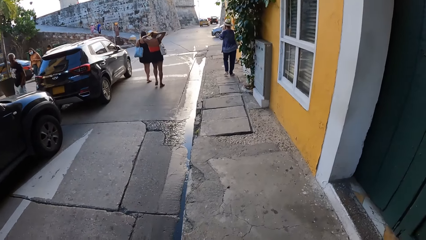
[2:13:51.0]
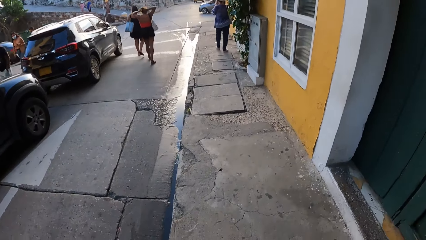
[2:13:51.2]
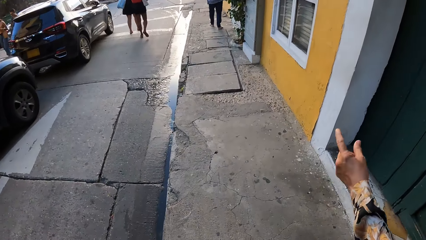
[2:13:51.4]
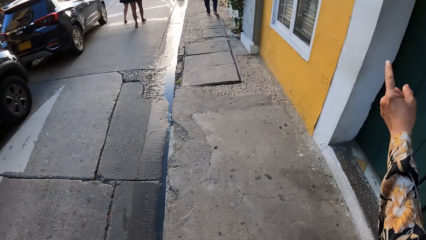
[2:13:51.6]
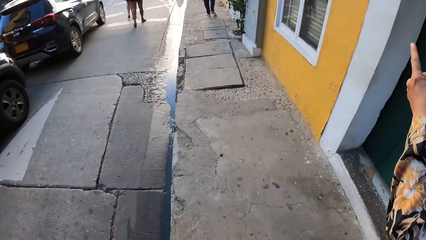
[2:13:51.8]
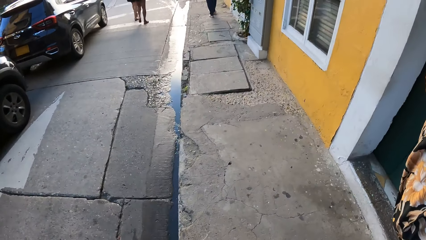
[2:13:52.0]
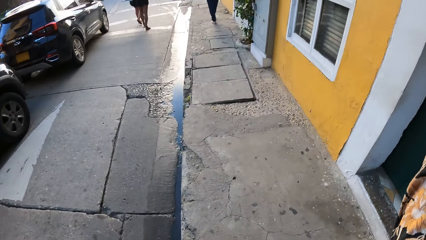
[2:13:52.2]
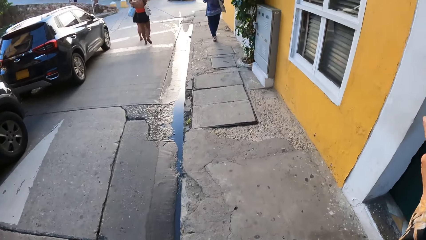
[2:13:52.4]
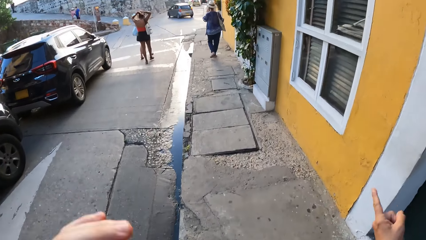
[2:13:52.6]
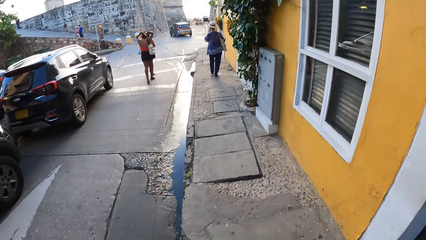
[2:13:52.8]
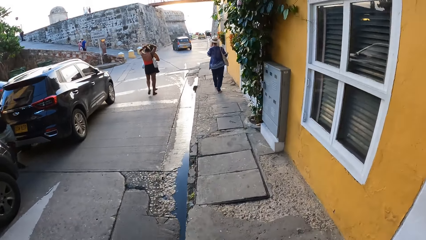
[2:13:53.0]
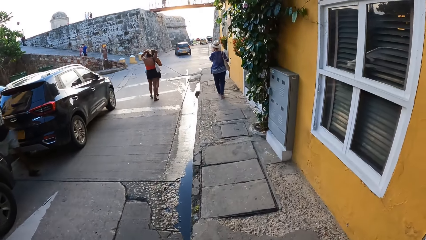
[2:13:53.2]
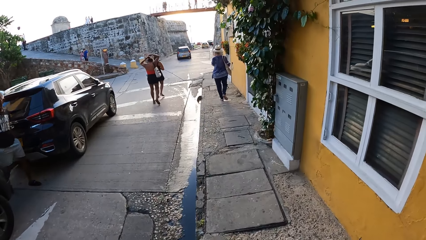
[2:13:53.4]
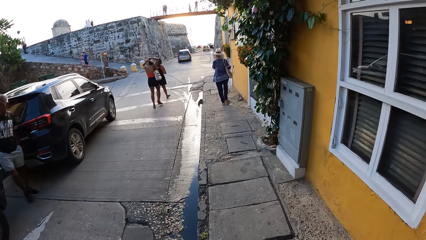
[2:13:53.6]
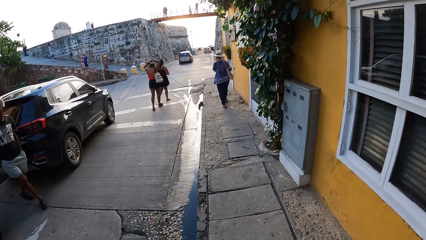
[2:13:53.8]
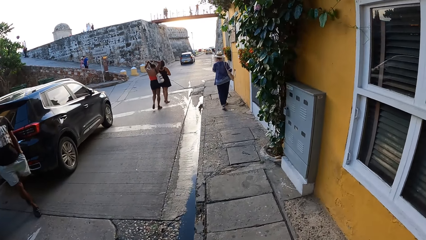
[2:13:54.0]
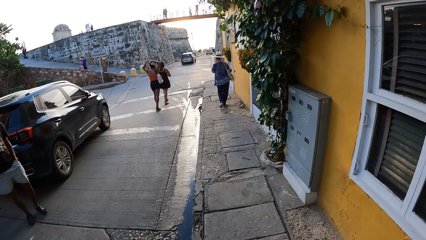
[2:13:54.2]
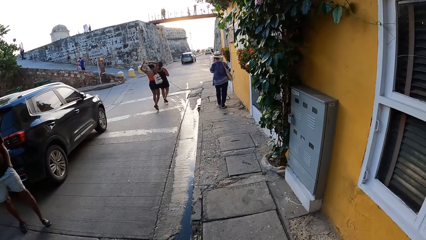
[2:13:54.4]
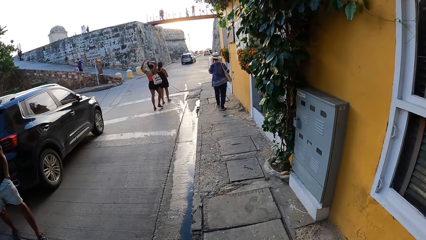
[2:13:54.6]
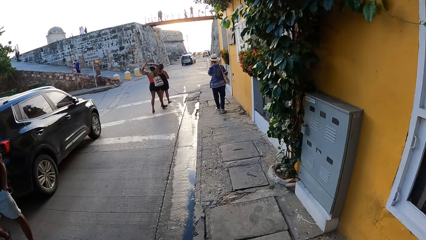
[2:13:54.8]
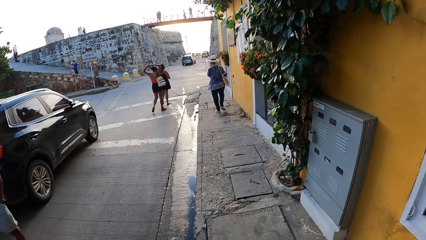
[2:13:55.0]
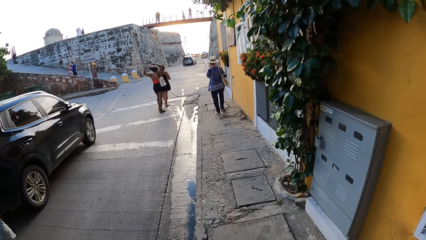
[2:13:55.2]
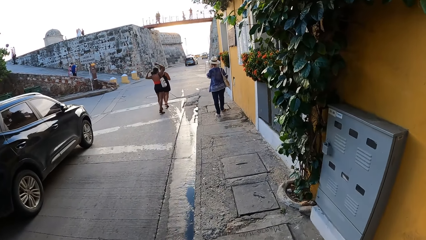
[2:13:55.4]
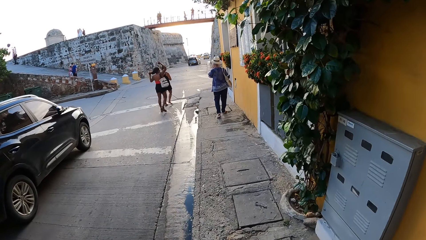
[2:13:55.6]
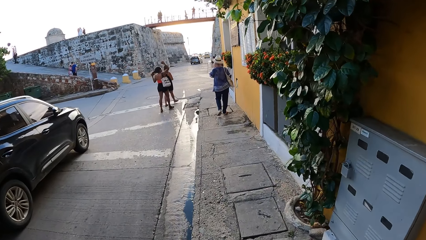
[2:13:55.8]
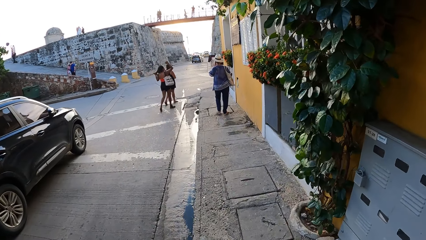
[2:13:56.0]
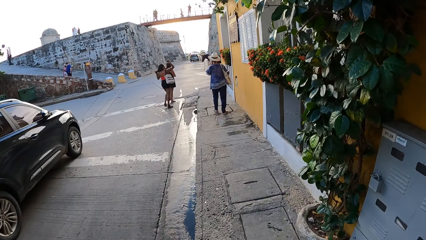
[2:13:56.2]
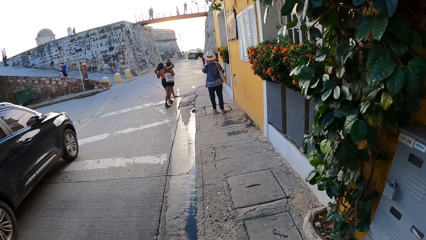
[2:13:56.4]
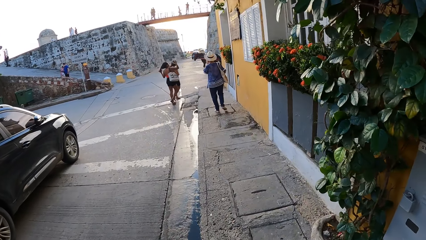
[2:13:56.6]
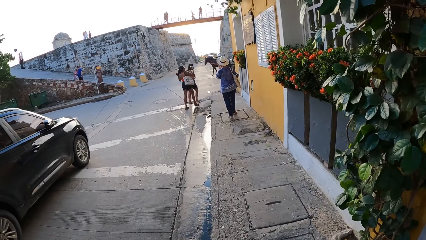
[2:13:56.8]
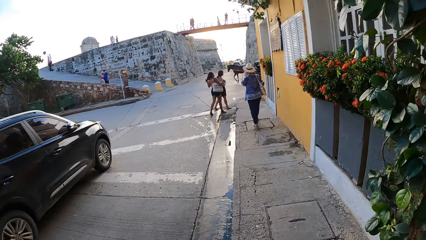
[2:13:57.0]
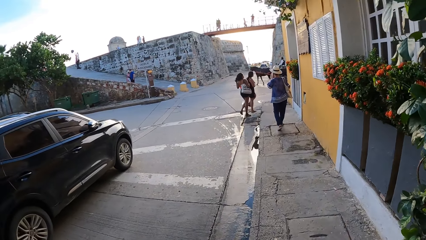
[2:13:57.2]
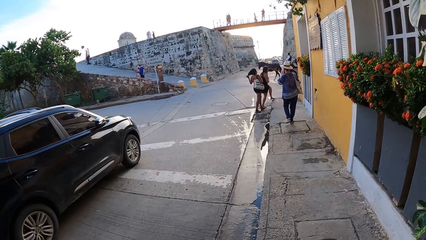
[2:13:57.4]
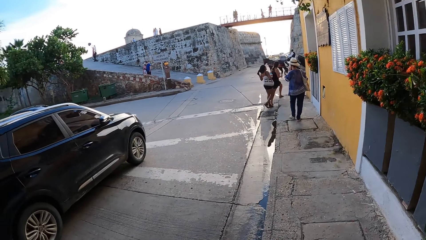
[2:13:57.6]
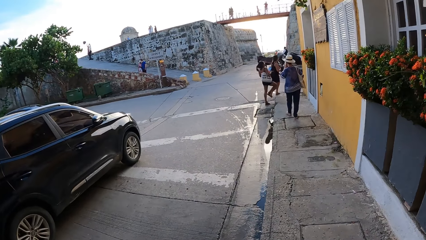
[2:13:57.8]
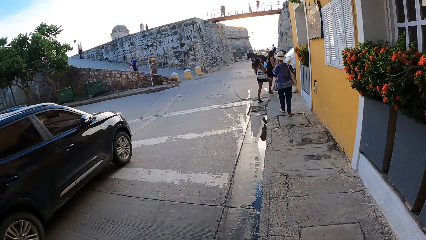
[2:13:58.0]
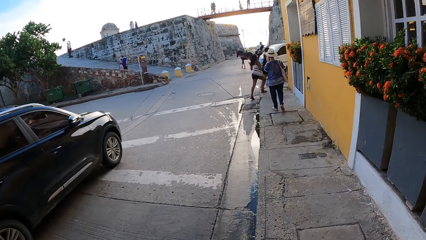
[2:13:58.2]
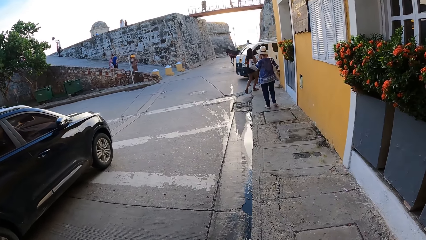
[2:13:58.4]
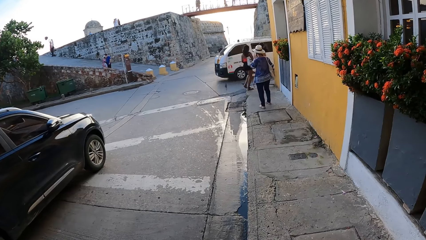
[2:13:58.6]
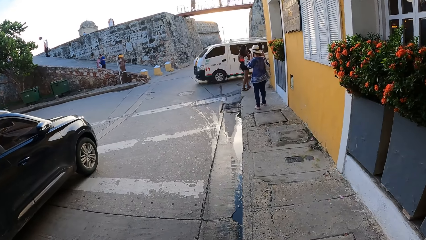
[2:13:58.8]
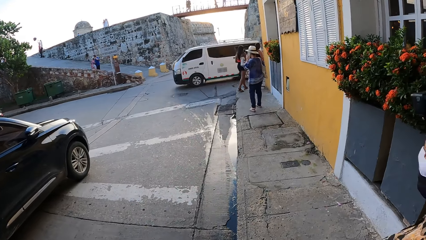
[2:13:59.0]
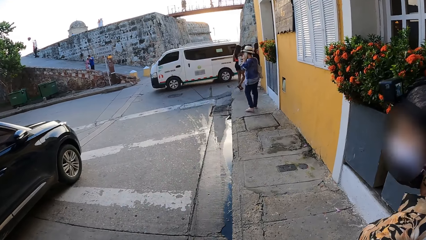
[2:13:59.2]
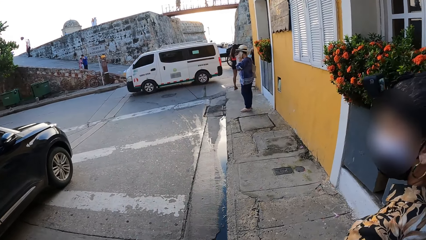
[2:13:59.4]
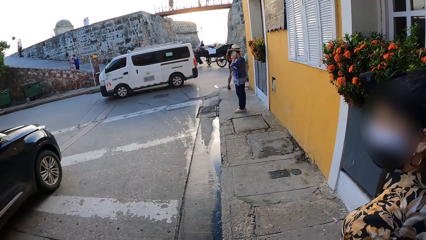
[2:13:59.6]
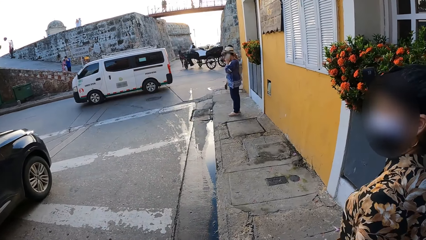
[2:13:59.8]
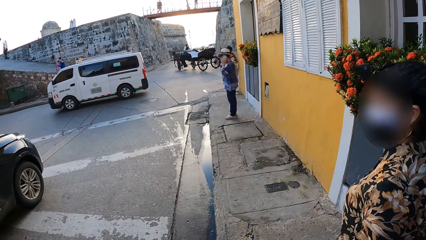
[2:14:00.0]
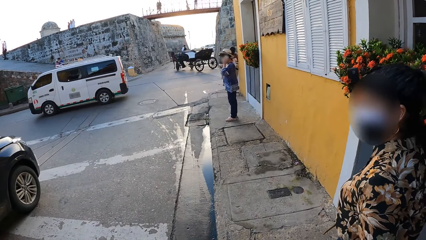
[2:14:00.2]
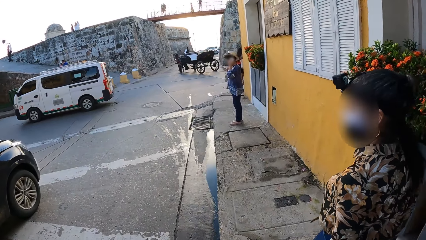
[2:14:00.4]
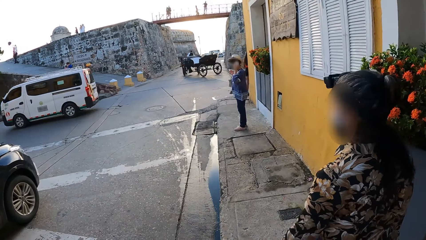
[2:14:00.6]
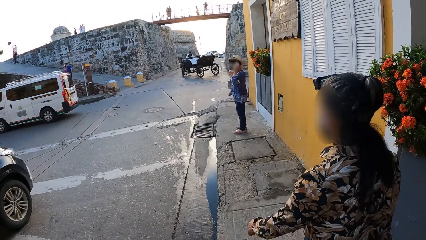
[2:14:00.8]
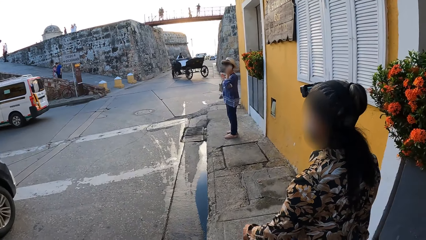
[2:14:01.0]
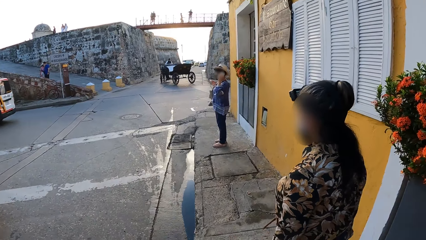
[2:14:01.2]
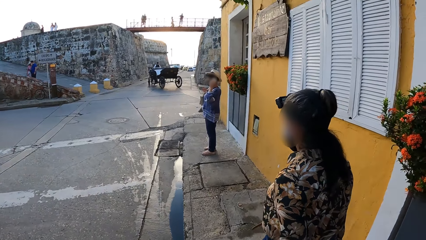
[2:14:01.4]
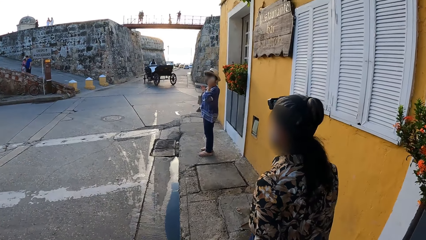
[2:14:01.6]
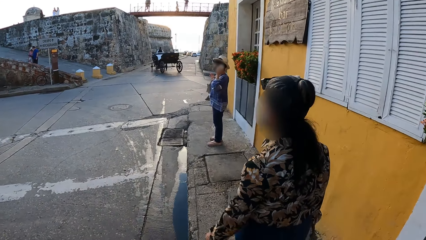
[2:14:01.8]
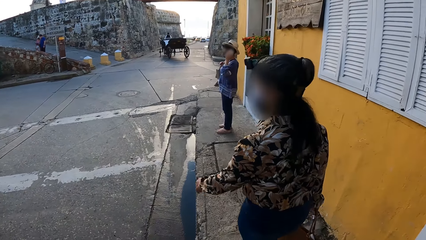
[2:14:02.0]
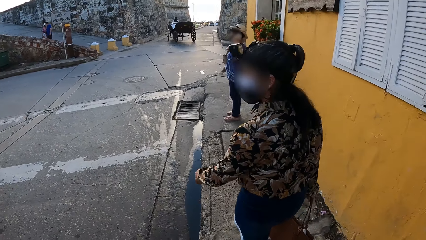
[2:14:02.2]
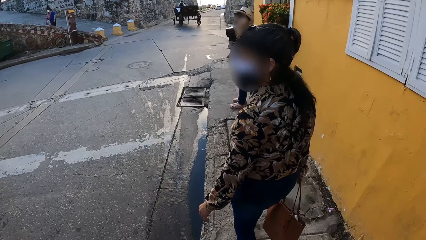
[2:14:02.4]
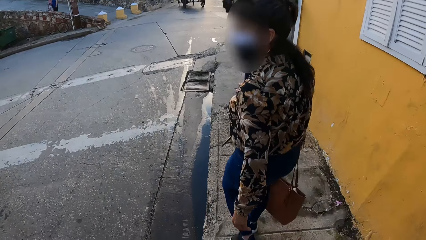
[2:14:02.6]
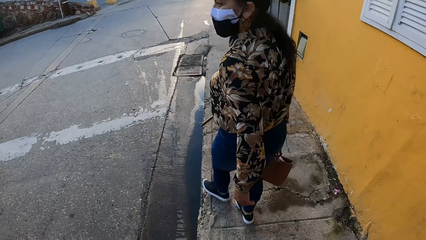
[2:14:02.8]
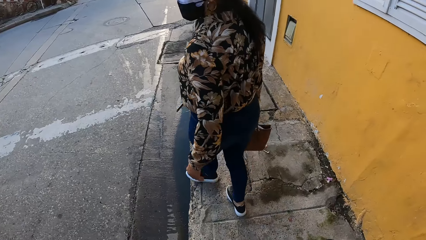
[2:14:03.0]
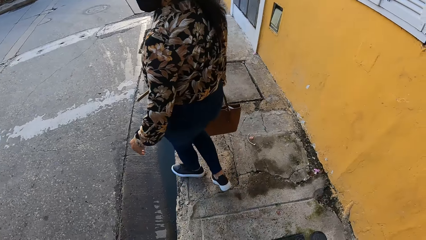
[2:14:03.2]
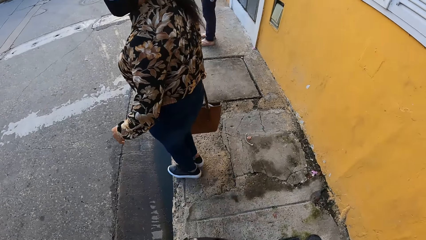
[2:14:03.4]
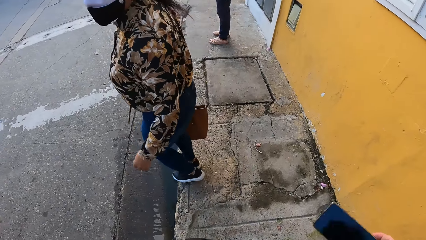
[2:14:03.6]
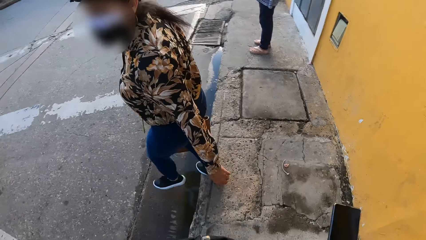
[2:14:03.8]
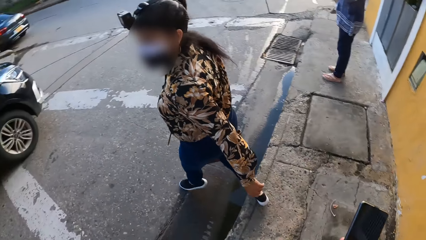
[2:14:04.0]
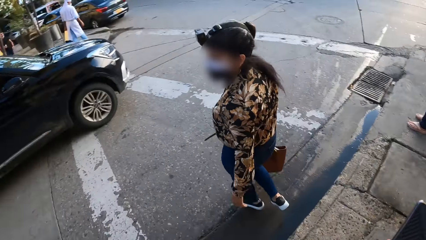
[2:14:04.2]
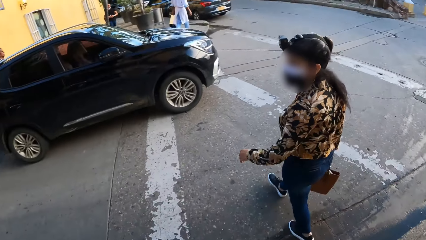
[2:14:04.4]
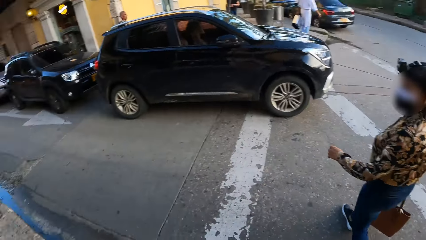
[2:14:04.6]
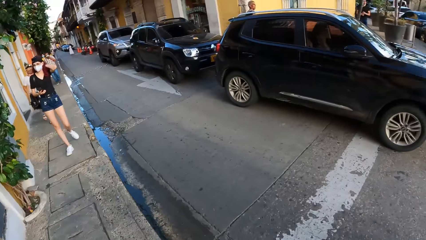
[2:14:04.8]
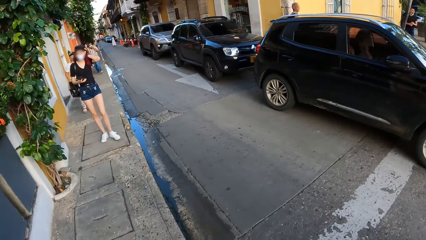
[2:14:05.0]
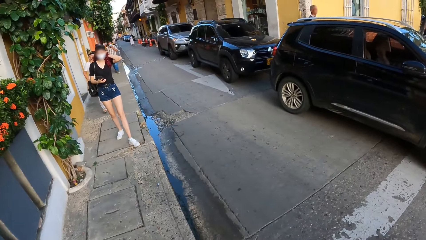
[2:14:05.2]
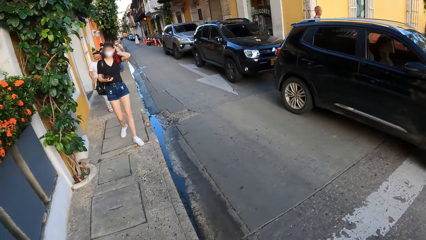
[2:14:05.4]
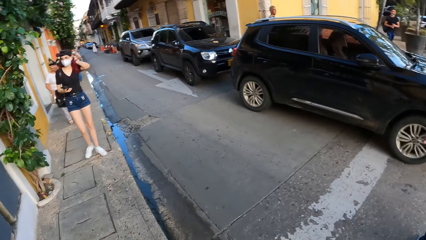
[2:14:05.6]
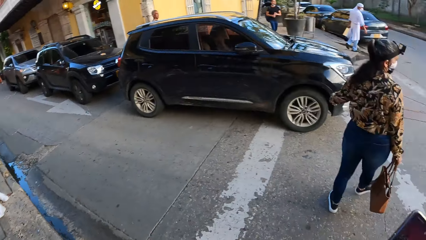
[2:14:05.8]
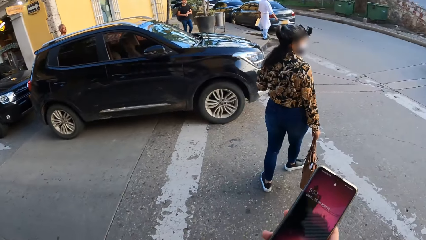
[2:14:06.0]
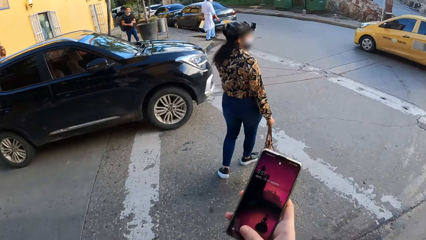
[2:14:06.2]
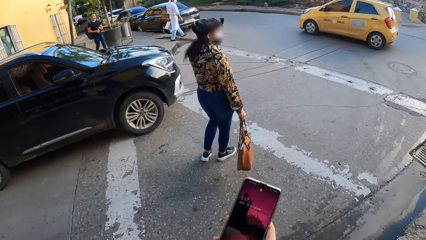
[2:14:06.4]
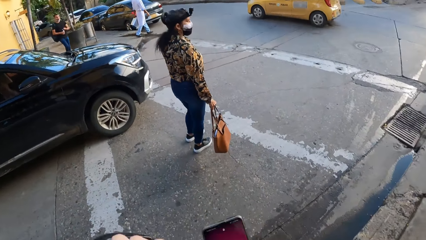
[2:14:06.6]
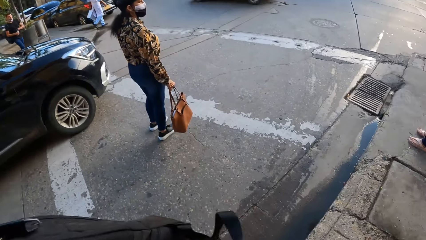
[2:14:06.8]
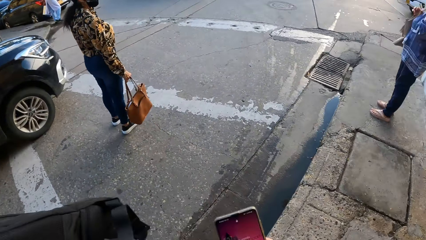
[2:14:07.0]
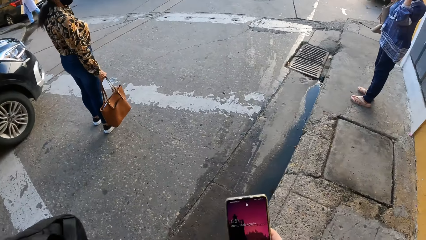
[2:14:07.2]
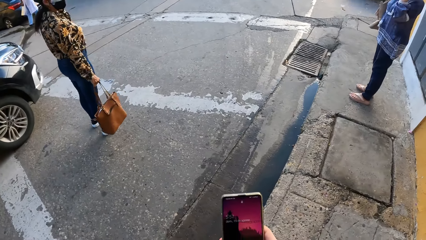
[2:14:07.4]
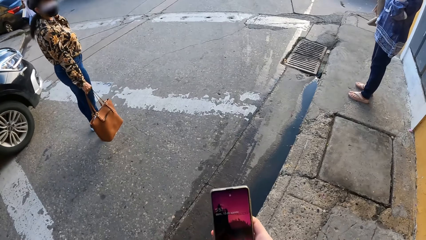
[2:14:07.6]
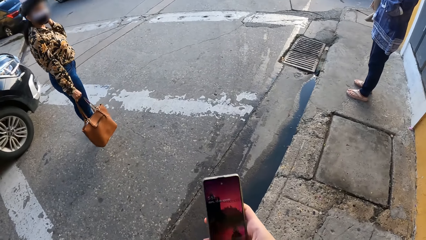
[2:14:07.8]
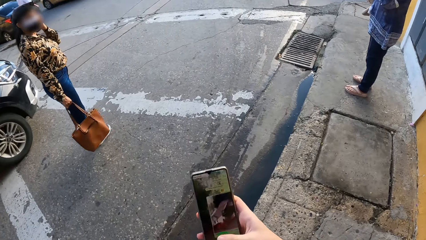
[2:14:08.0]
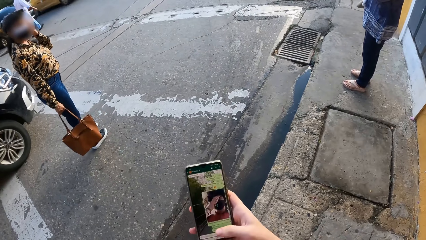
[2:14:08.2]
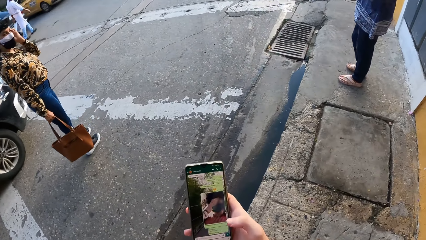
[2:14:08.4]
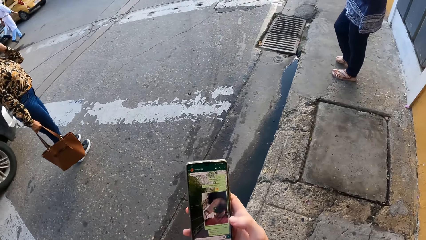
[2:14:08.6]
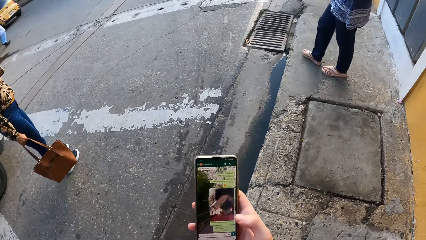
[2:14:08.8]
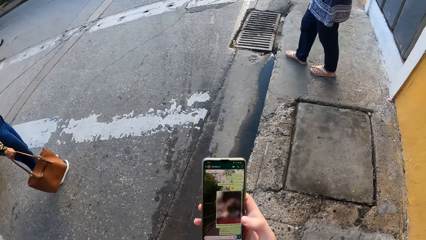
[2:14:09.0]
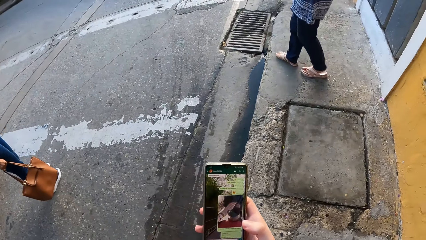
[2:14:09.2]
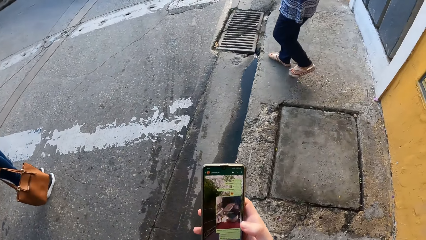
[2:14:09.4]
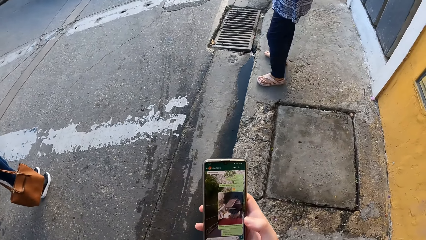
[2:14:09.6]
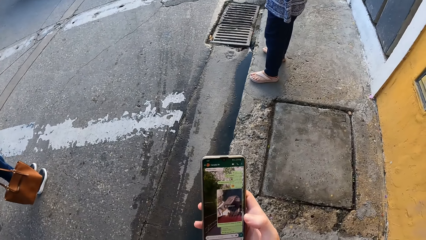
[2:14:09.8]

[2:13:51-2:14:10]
The camera wearer raises her hand. A woman points at the road with her left hand. The camera wearer interacts with the woman on the walkway. She puts her hand down. She walks past a man on the road. A white bus drives past the camera wearer on the road. A person stands. The woman walks on the road. Another woman walks on the walkway. The camera wearer holds the phone with her right hand. She scrolls the phone. Another person stands.
